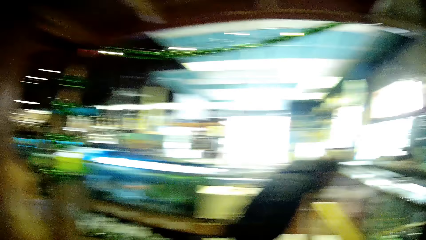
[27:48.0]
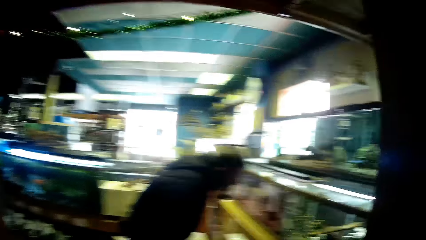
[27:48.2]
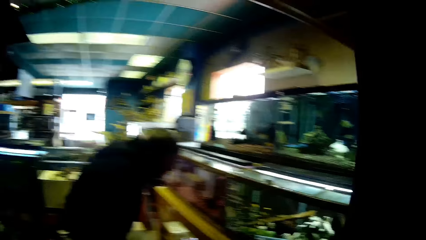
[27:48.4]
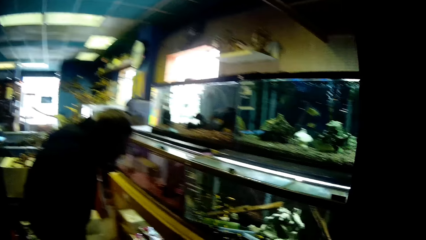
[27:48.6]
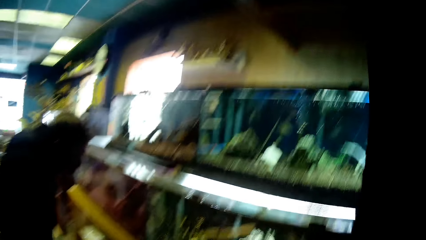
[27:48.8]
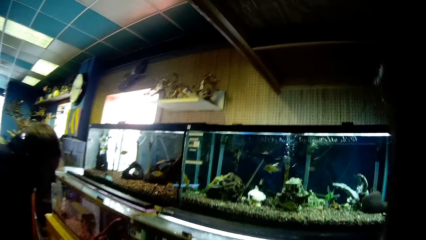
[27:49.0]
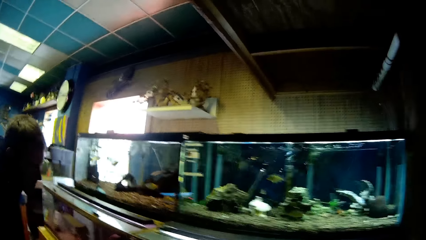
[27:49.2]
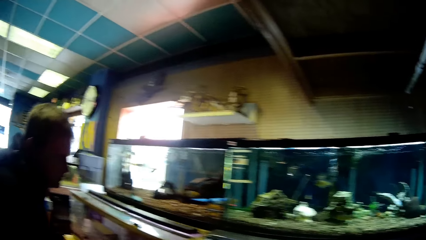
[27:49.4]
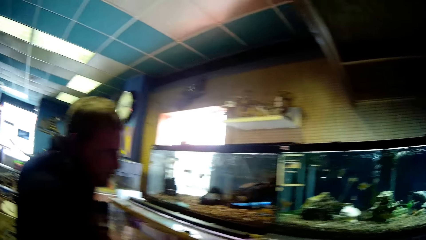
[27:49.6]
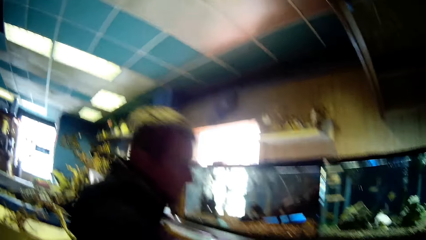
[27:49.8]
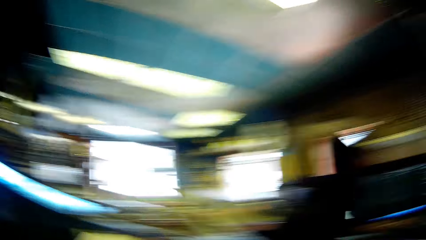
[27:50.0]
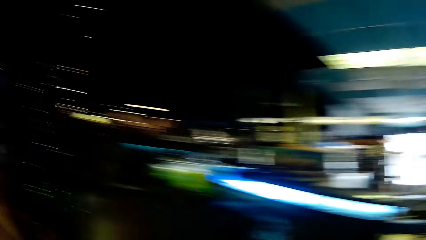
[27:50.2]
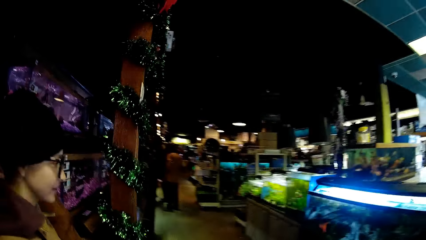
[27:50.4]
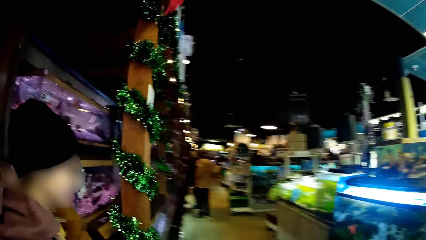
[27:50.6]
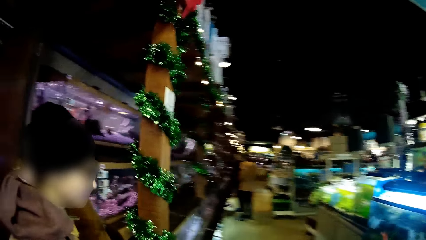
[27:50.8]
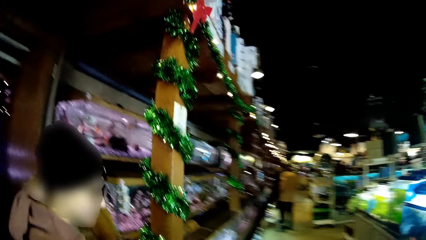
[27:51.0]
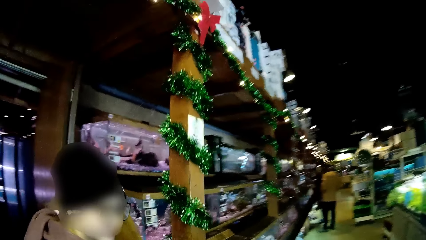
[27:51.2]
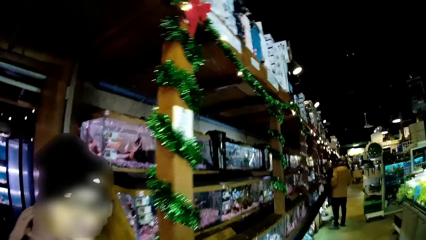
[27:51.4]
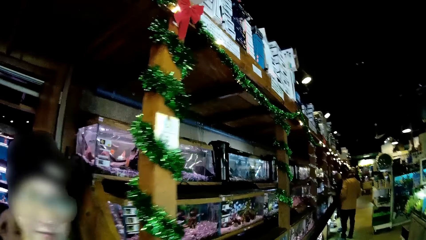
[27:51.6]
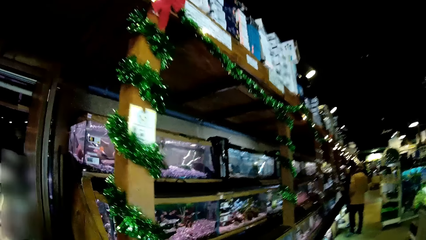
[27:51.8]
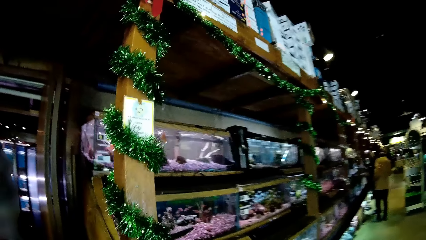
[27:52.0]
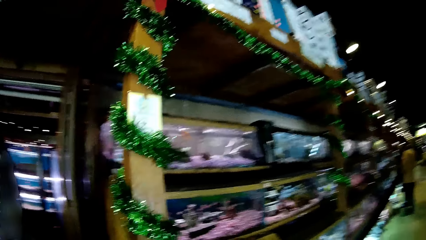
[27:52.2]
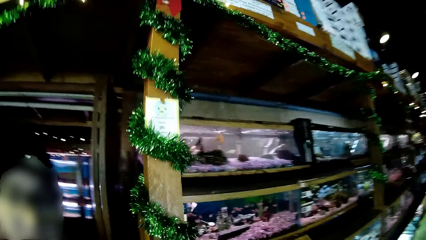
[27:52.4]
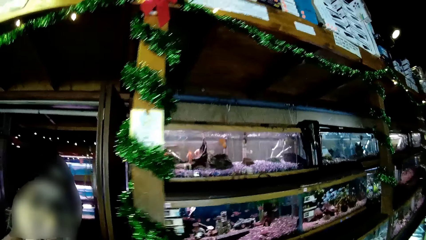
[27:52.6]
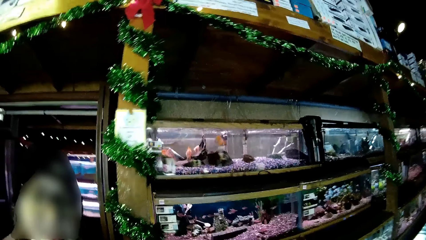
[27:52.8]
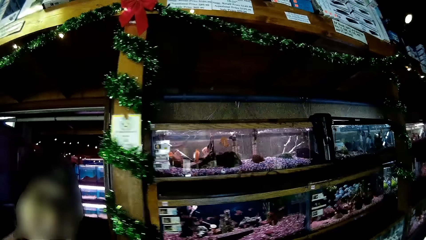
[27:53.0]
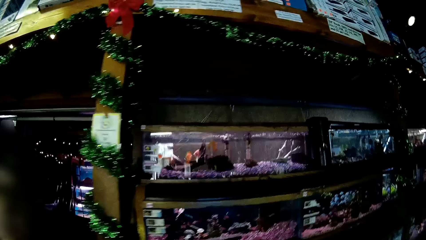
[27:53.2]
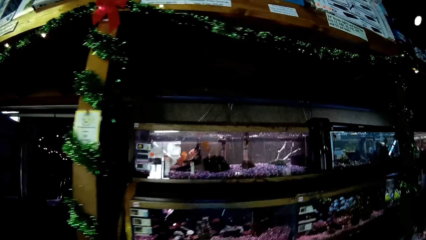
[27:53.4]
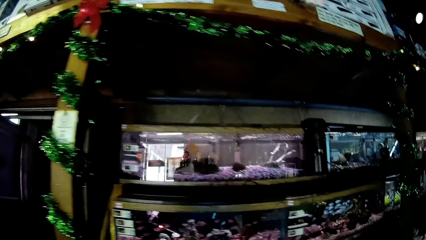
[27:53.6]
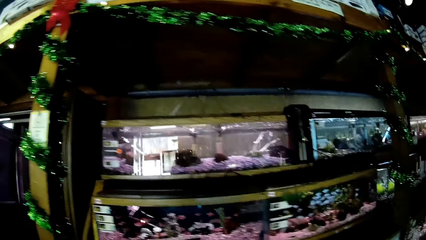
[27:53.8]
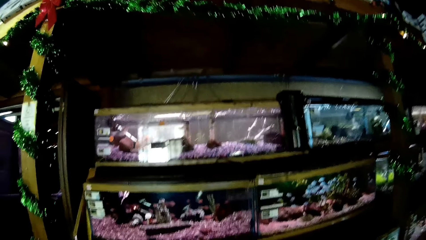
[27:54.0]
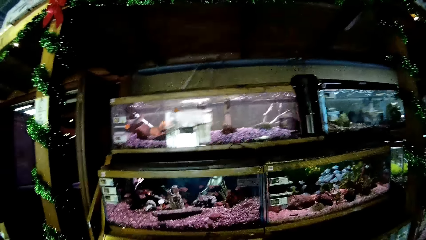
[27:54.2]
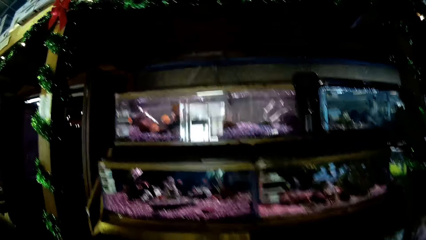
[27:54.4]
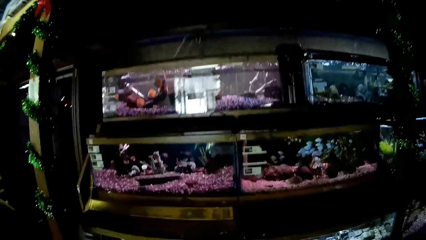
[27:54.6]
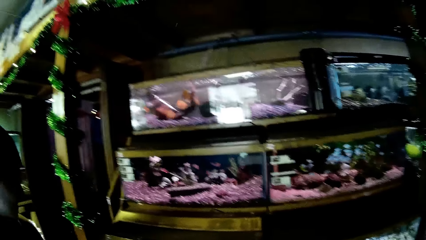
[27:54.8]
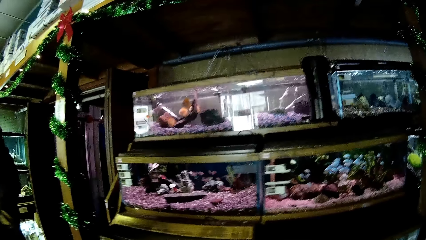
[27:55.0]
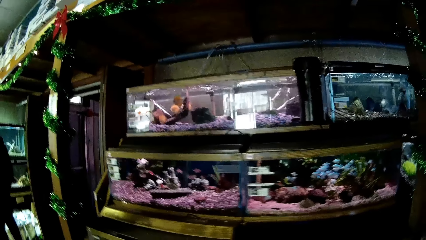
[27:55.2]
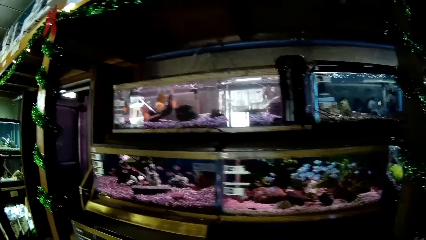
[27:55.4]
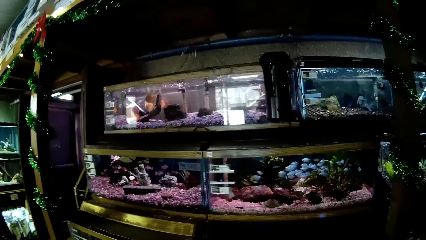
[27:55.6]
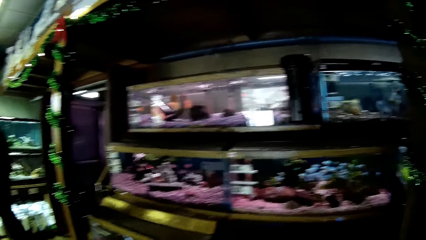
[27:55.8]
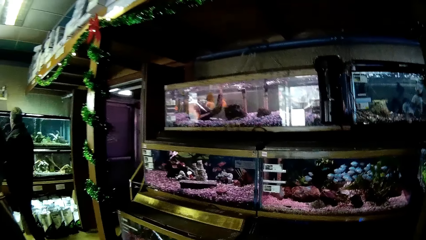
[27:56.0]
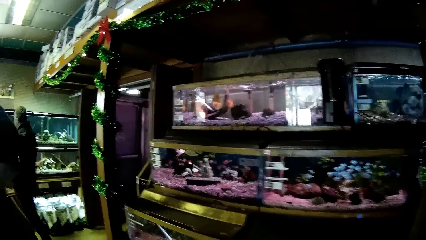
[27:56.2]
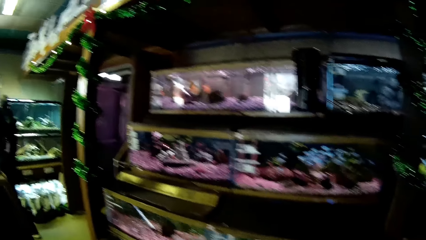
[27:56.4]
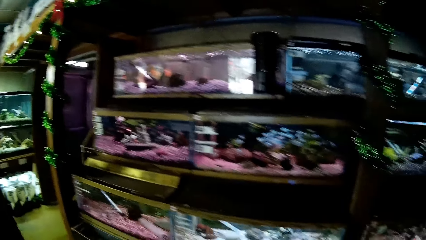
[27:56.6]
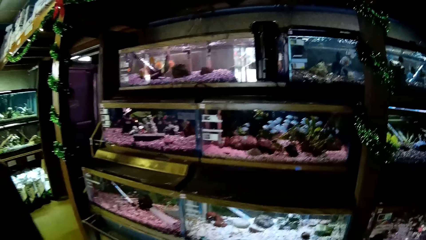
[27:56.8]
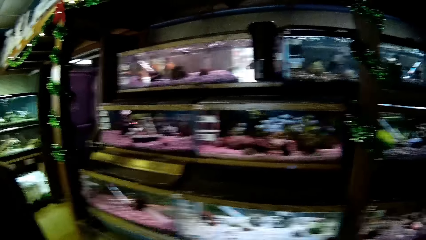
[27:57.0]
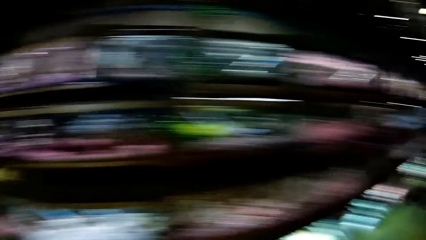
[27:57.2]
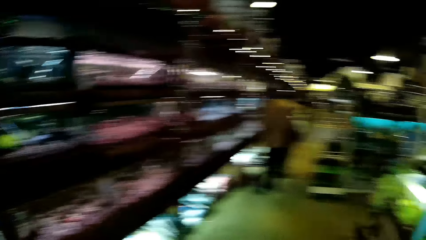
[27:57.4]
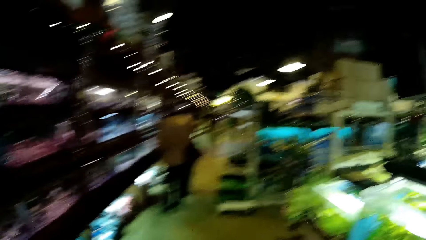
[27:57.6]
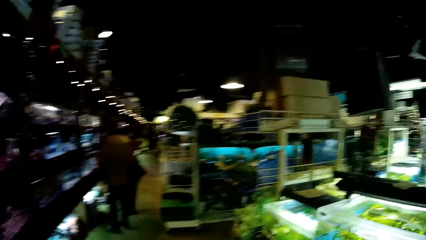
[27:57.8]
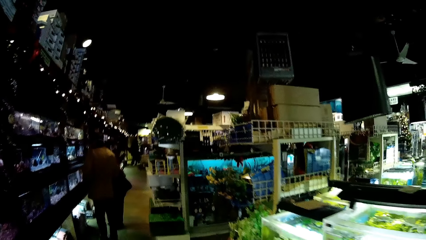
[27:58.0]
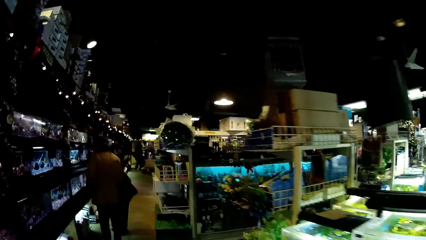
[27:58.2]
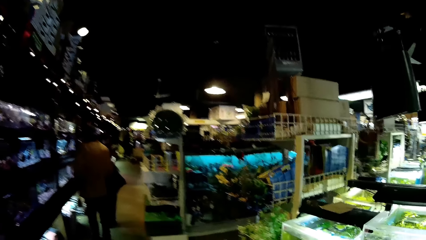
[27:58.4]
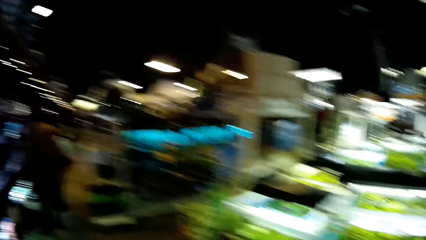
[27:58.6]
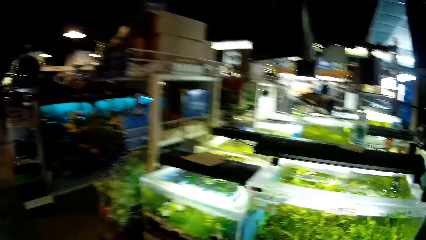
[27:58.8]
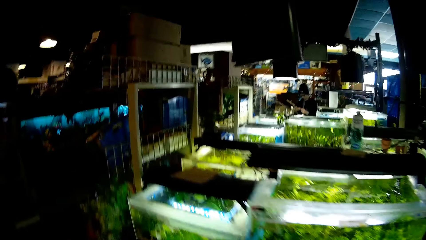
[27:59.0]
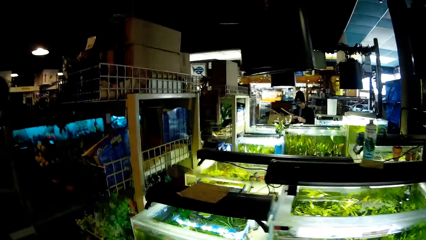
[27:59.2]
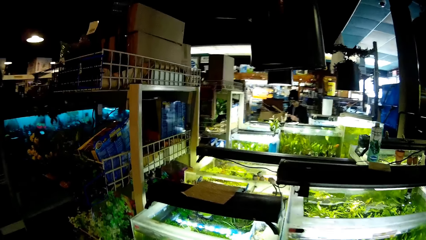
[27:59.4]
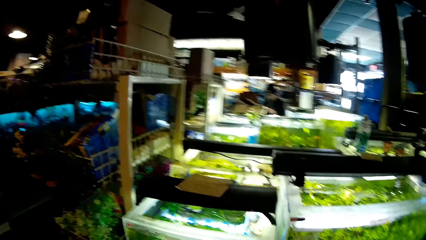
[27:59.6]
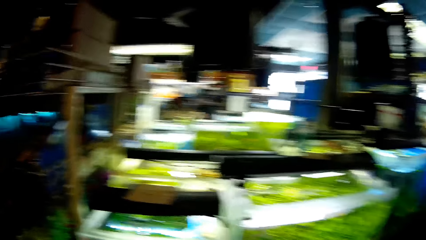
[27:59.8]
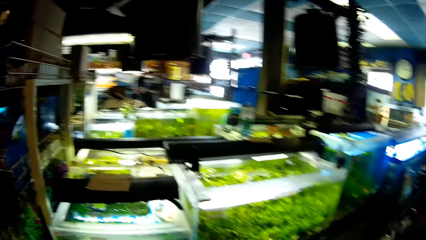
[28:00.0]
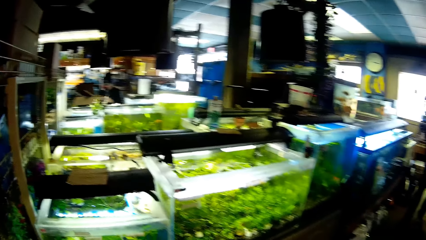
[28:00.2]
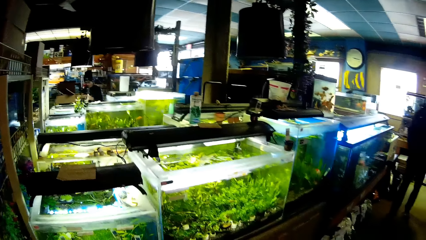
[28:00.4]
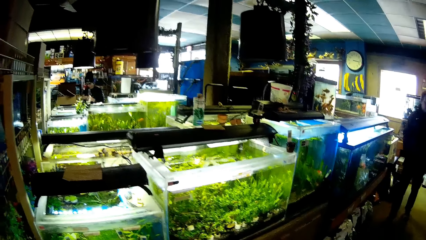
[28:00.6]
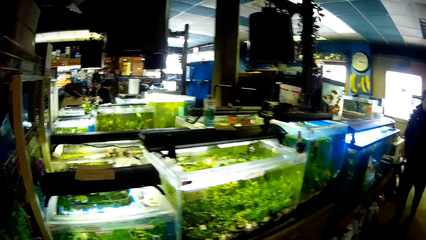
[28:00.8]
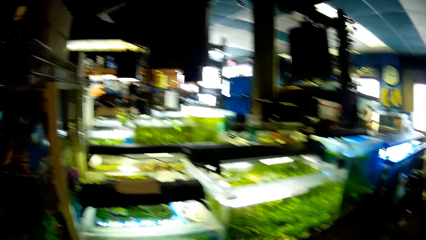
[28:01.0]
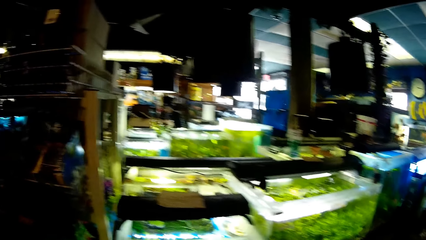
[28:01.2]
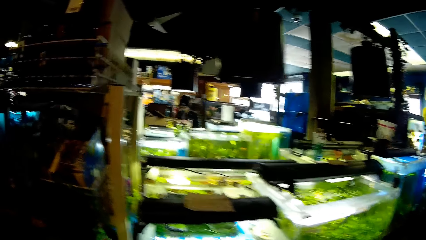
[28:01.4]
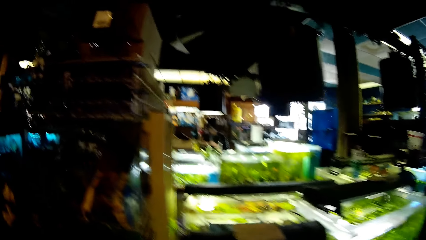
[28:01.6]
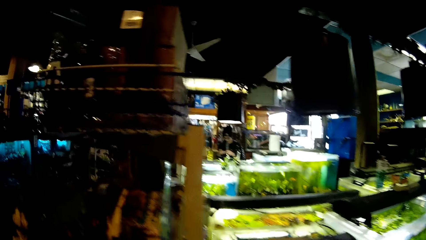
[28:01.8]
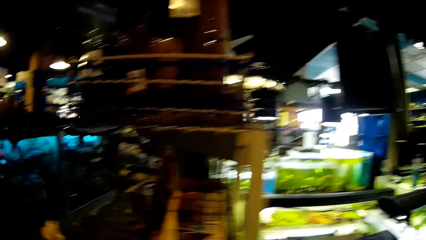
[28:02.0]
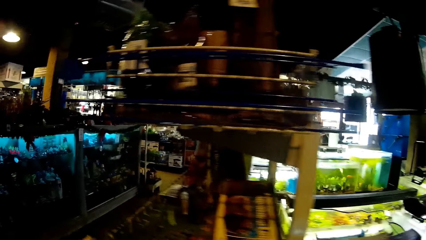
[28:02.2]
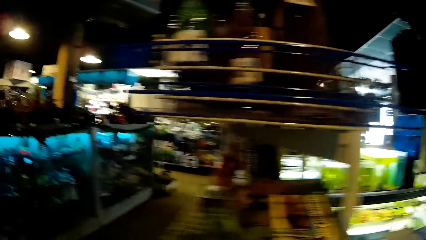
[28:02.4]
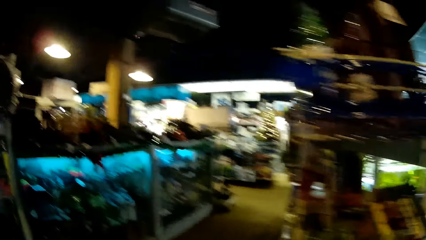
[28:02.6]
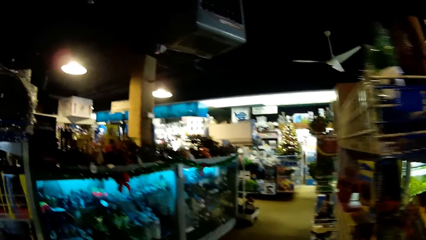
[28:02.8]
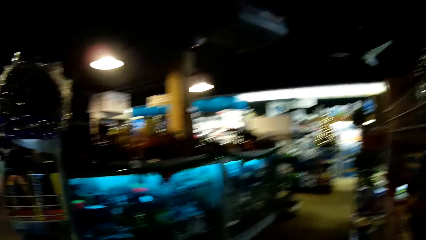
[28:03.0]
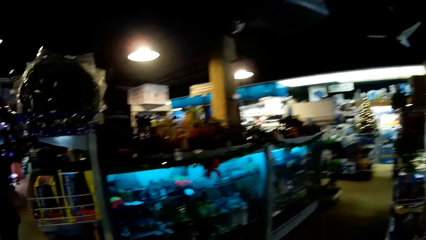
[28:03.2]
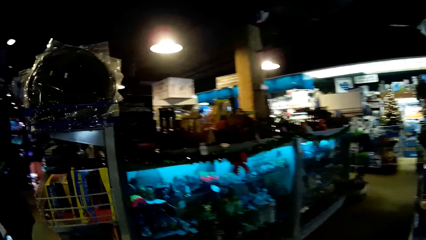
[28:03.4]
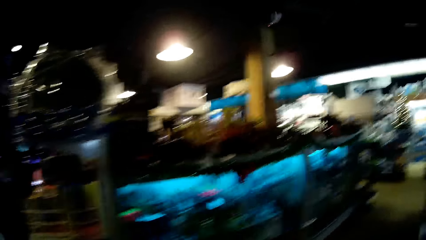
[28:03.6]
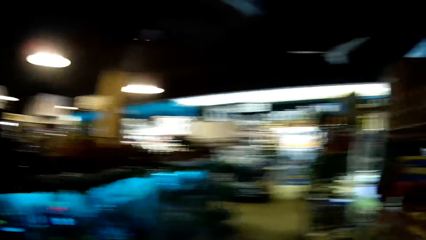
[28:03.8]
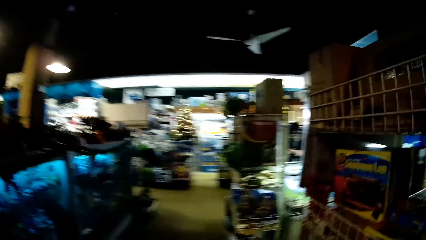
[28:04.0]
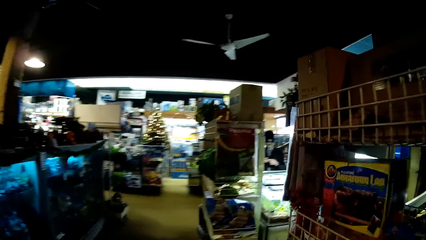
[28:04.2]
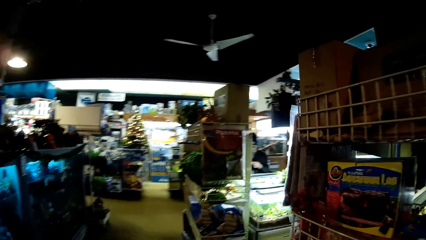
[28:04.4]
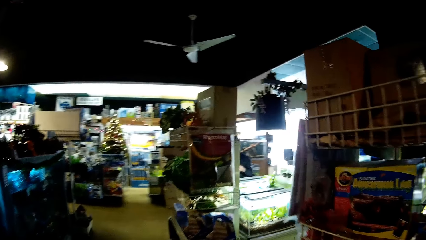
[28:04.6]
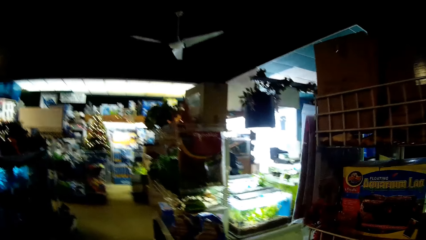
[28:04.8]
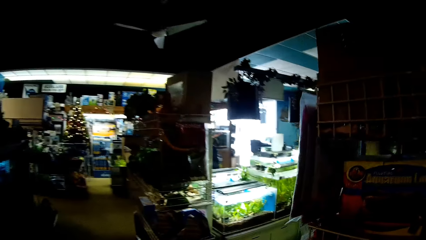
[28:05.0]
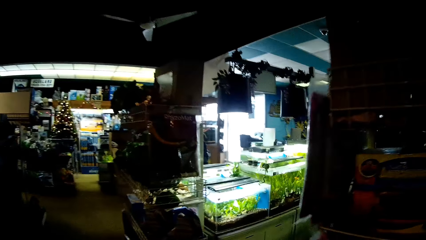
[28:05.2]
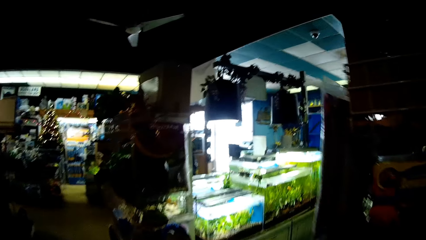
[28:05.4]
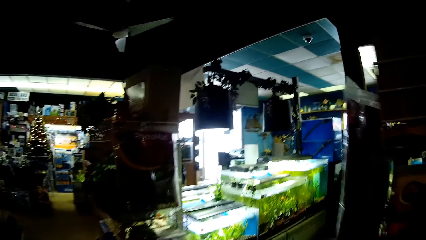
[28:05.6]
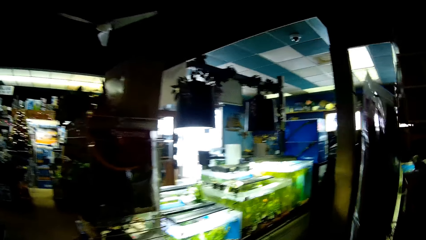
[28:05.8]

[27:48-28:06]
The camera wearer scans through some aquatic animals in transparent glass tanks with the woman. They walk away from the fish tanks. They stare at the other fish tanks. They walk away from the fish tanks.
